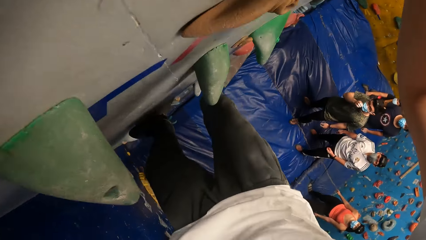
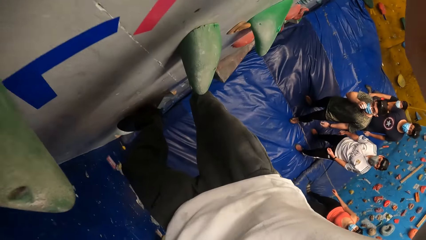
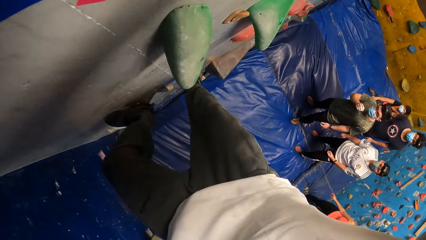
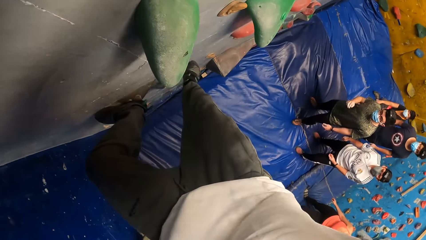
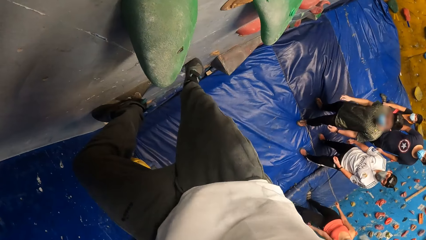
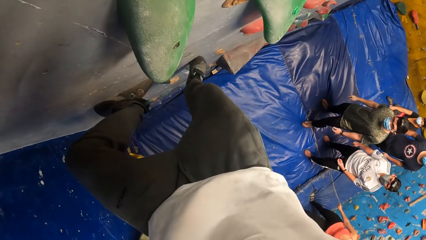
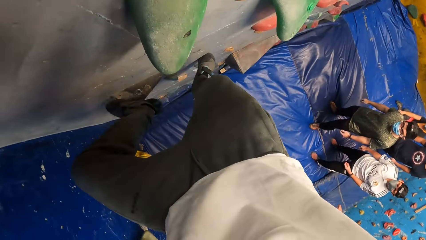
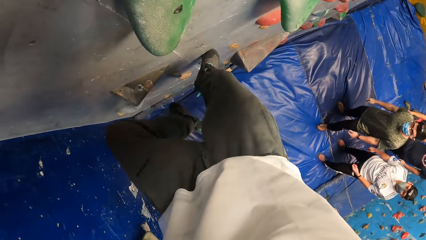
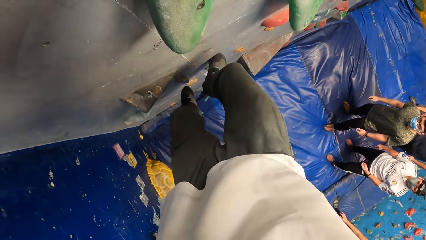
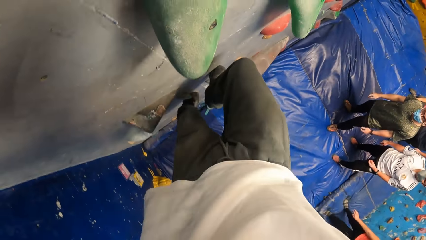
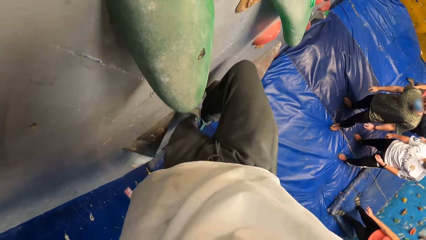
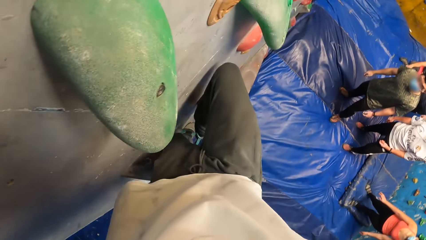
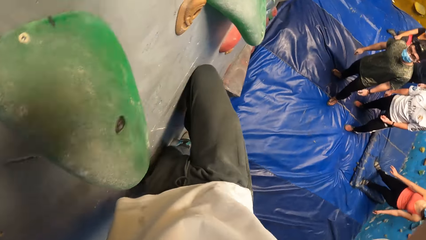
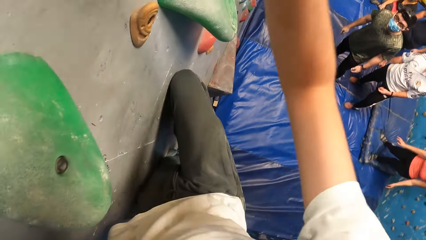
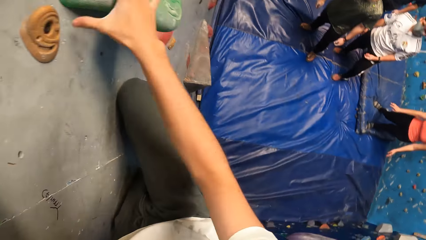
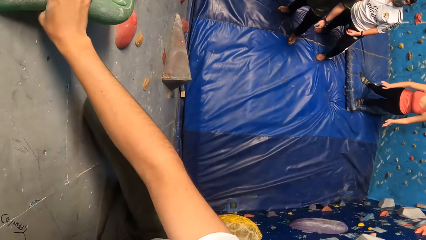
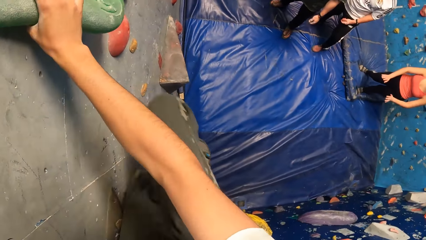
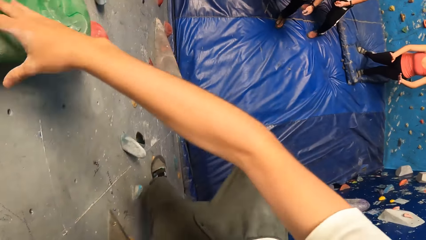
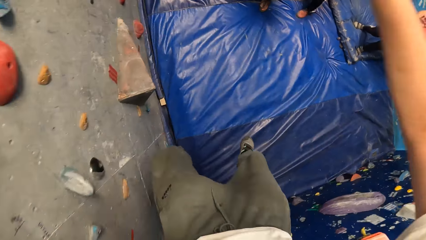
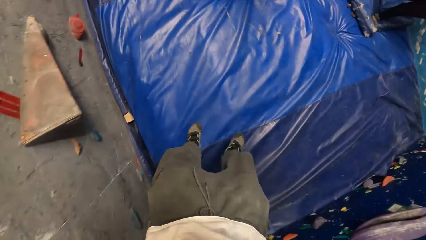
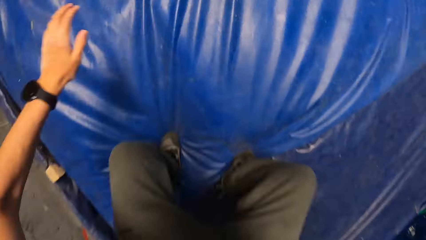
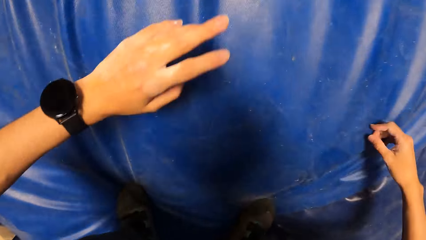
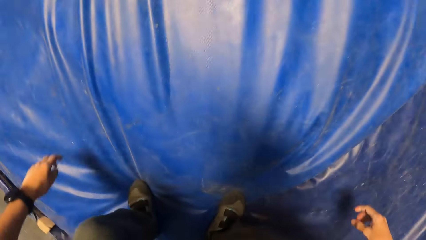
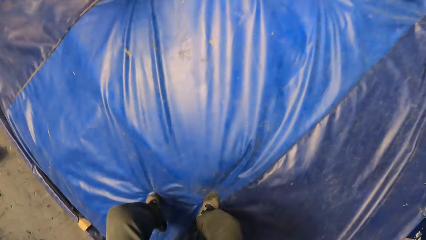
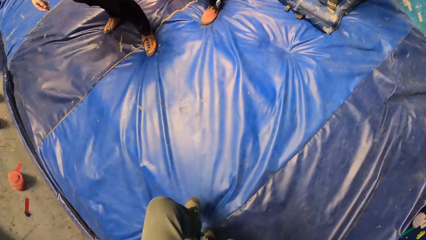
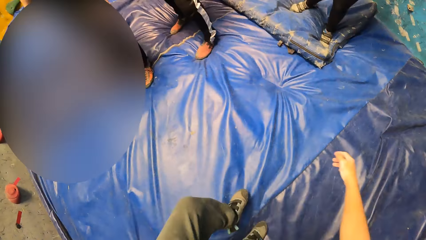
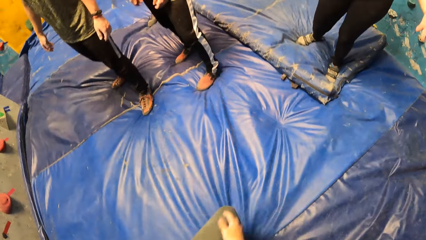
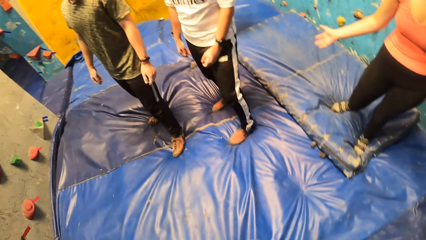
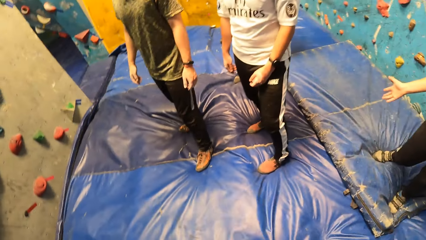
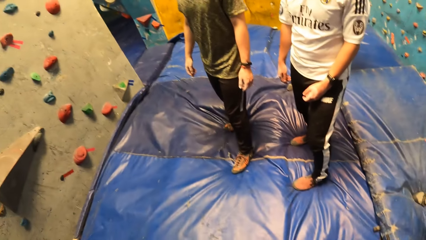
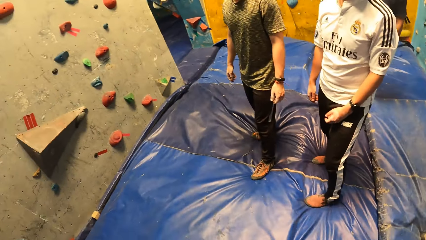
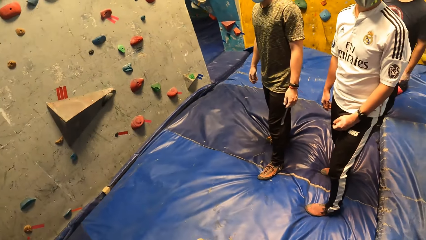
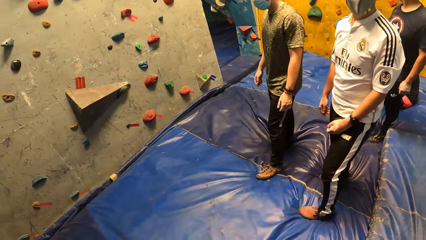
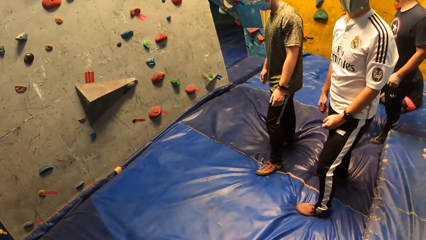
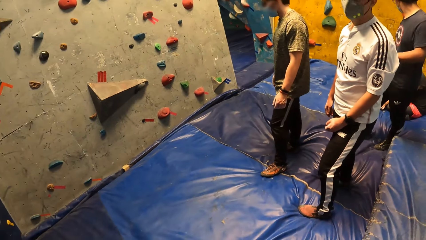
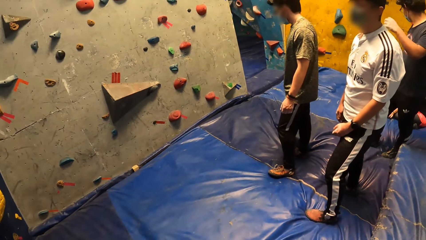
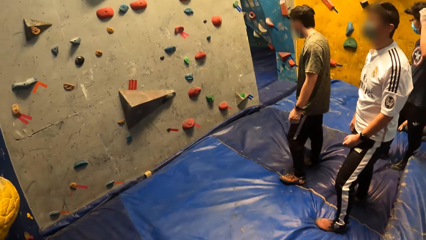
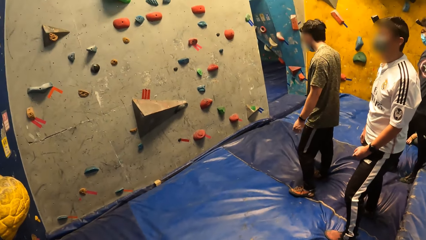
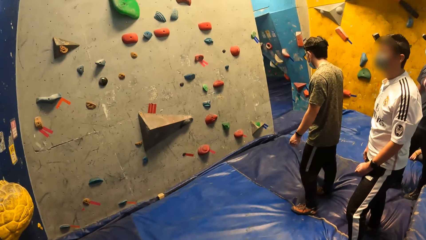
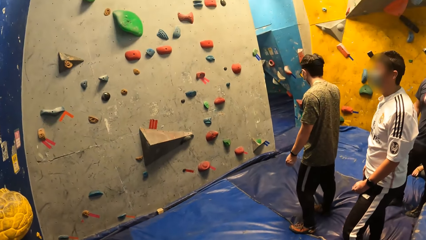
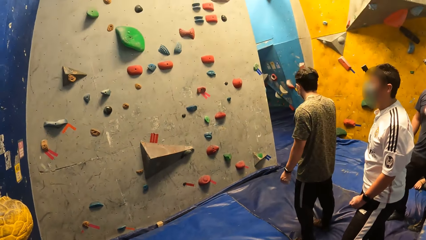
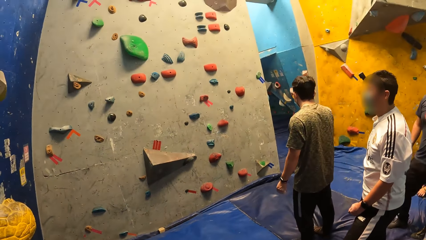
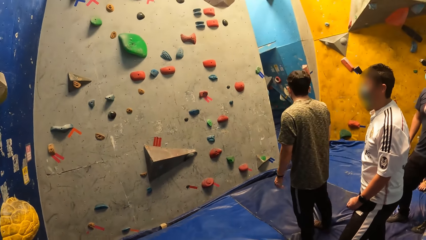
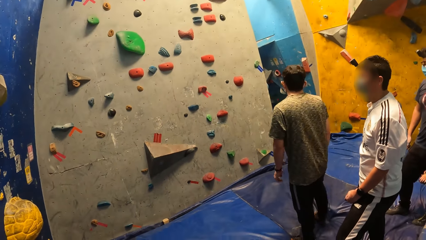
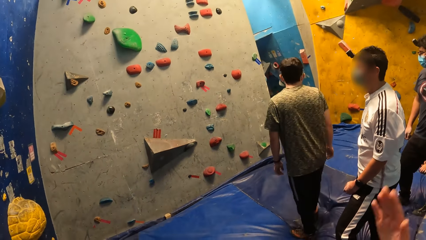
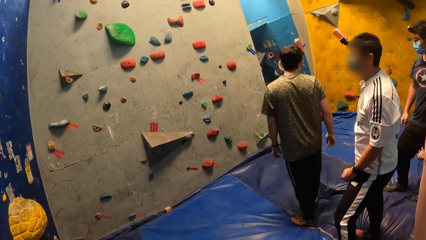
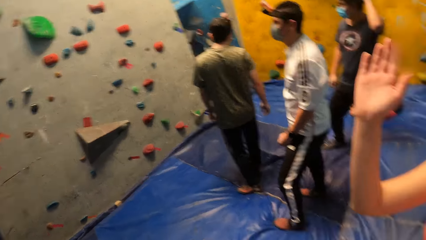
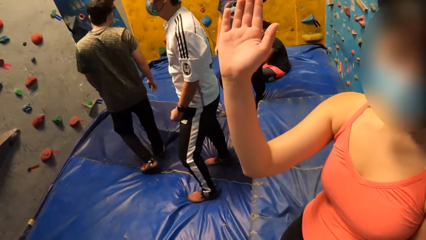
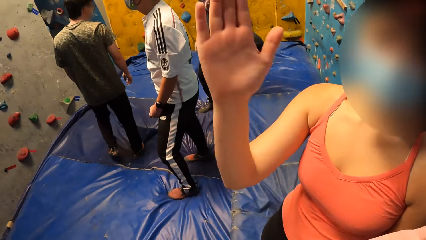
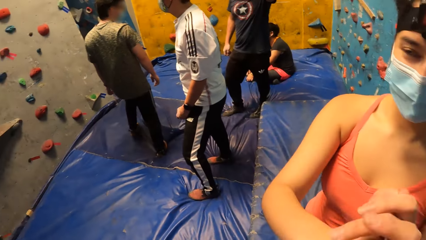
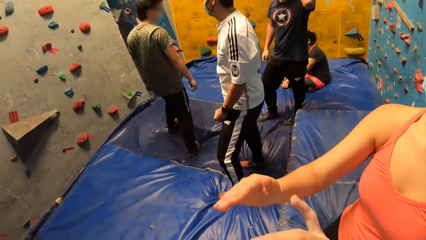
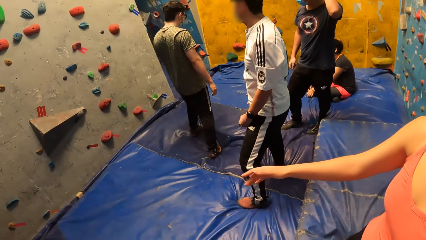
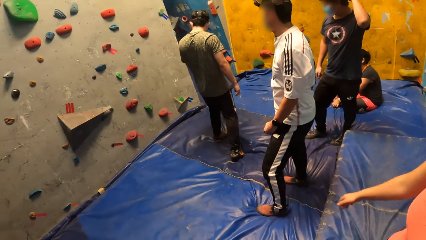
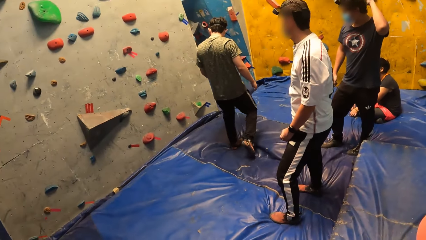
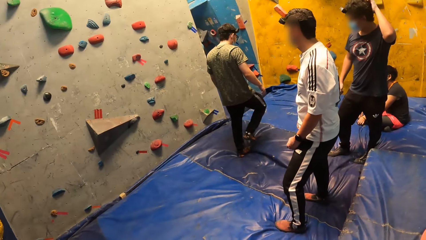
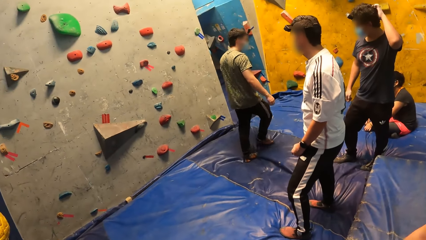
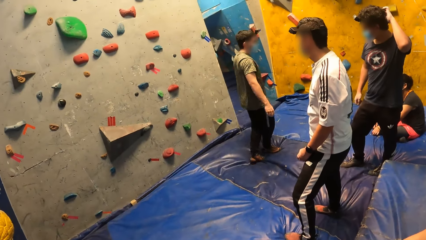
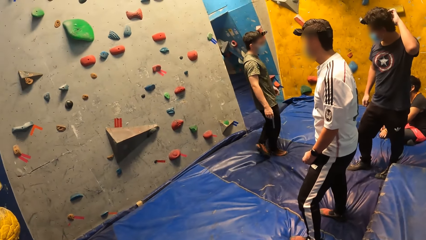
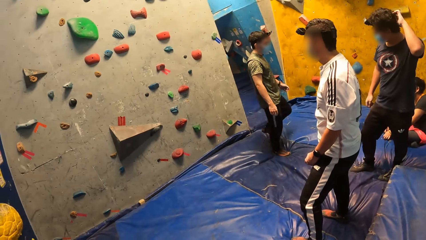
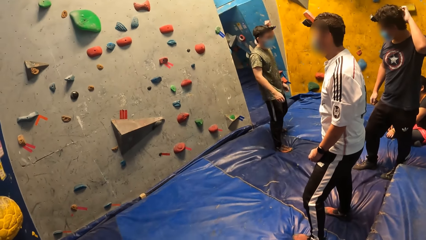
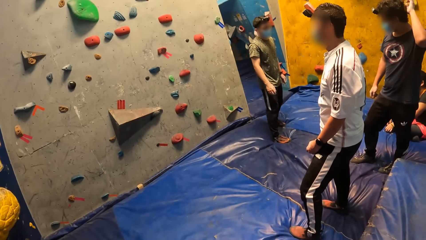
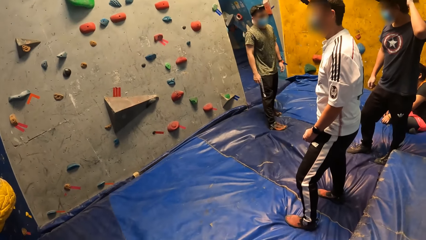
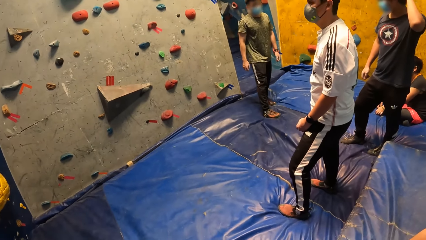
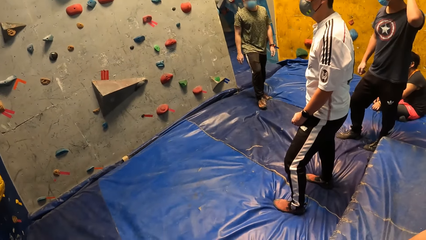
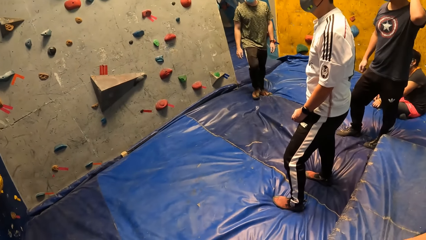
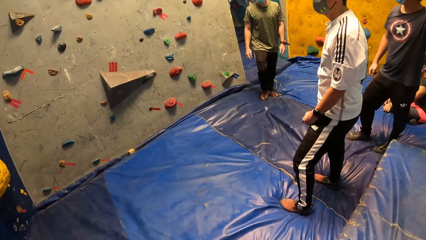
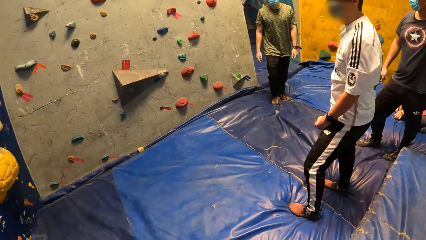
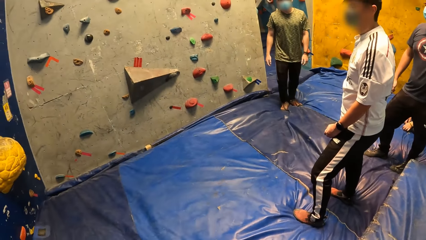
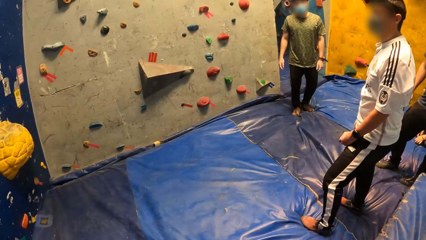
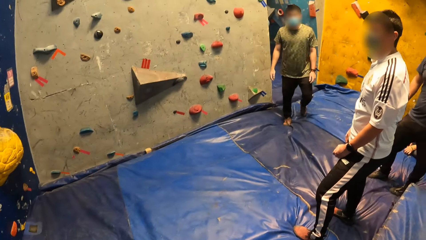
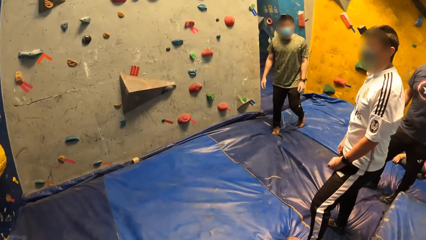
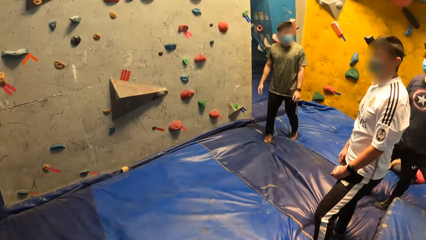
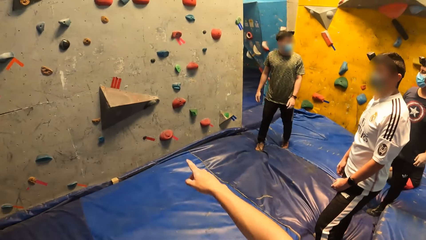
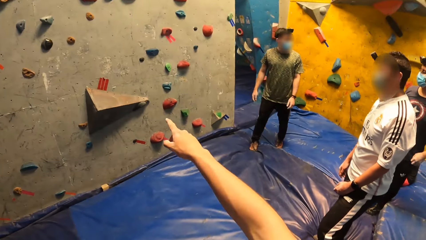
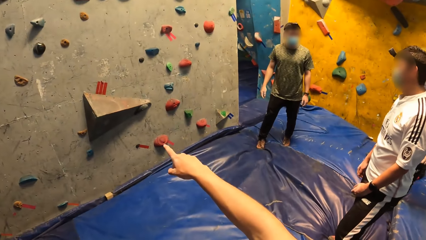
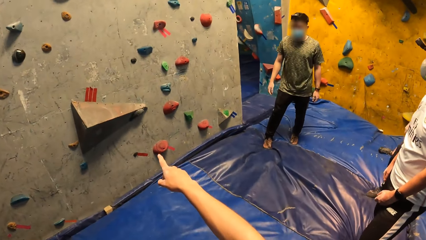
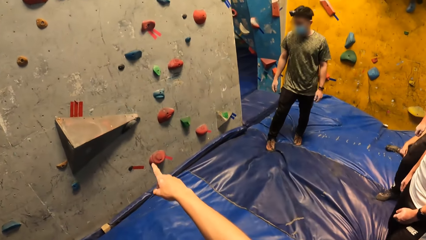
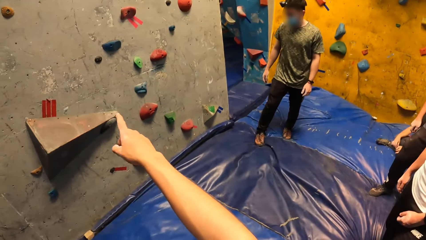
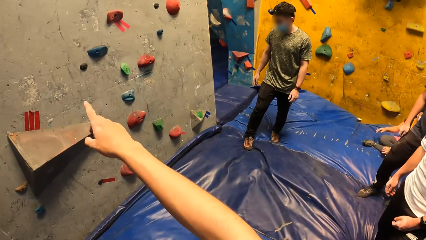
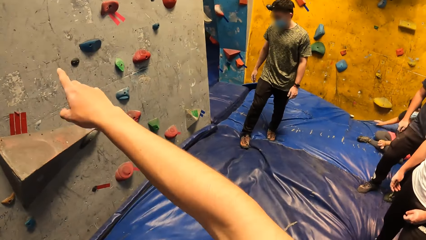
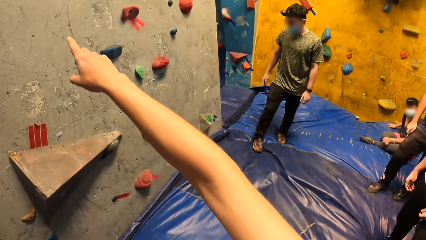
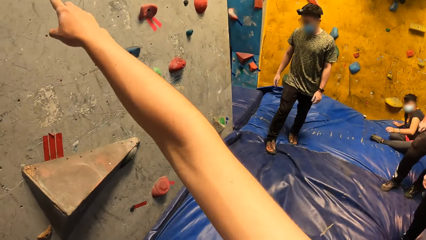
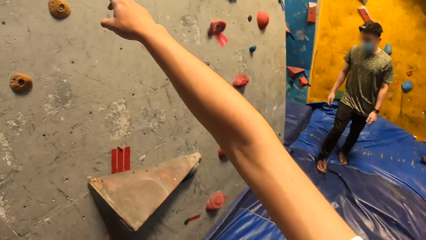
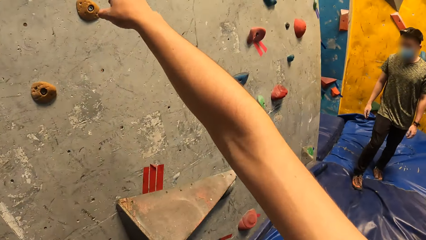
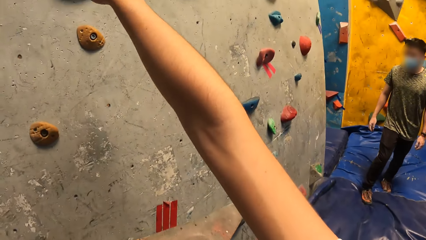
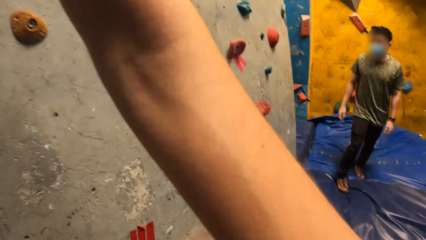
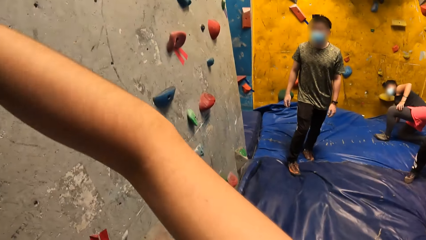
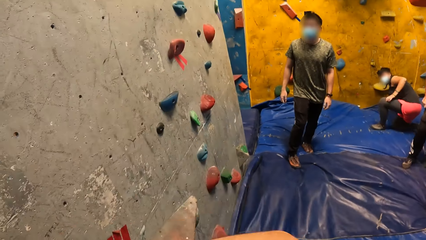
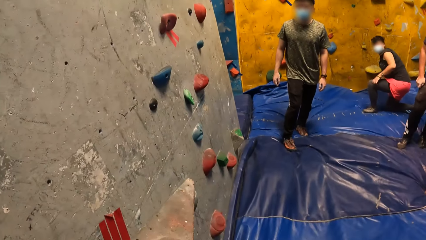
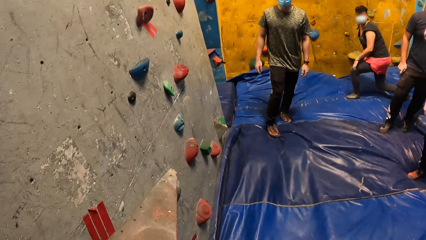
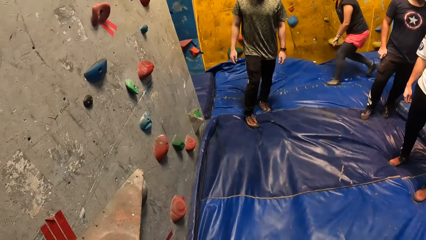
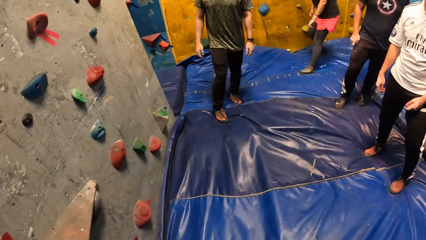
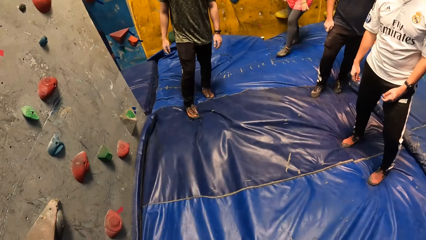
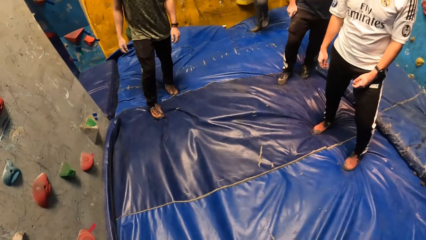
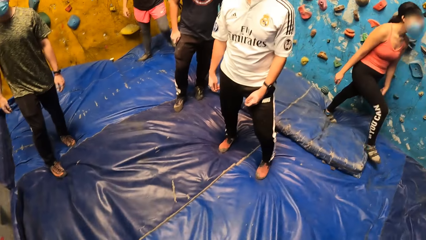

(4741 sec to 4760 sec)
The camera wearer gets down from the wall. He jumps down from the bouldering wall to the ground. The woman claps her hands. The camera wearer greets the woman. He points at the wall with his right hand. He touches the bouldering wall with his right hand.
